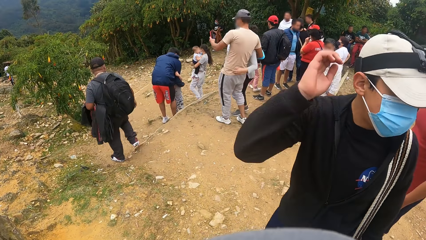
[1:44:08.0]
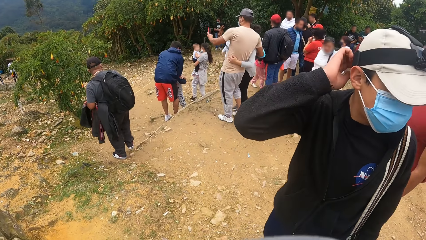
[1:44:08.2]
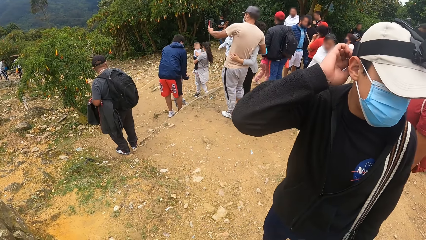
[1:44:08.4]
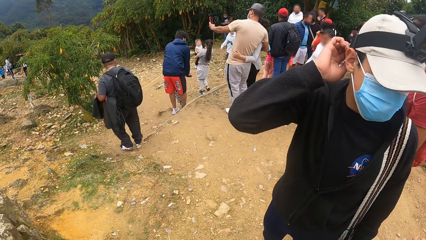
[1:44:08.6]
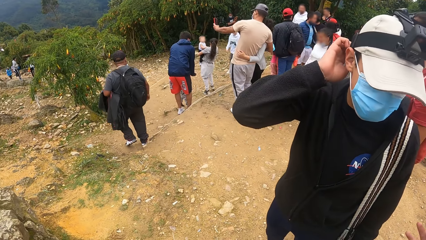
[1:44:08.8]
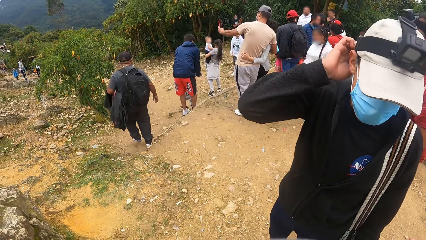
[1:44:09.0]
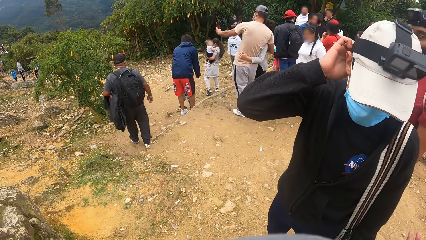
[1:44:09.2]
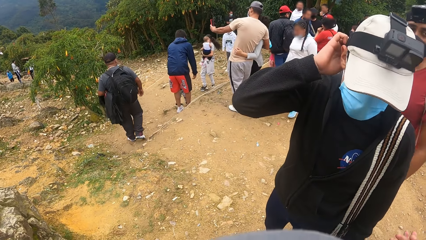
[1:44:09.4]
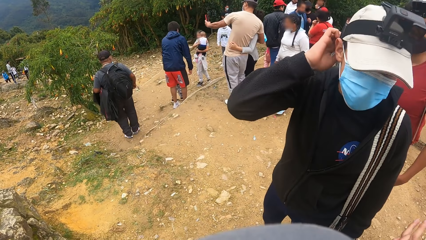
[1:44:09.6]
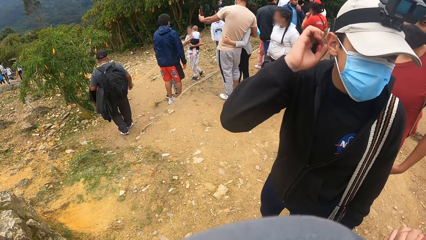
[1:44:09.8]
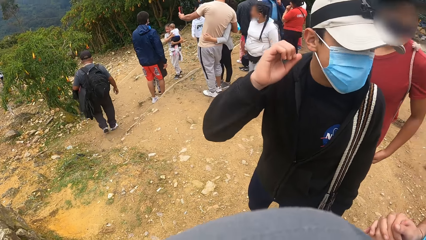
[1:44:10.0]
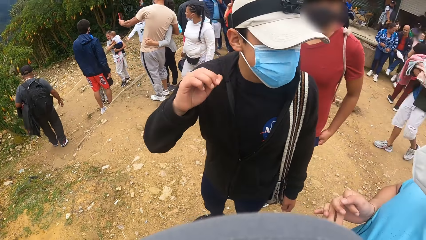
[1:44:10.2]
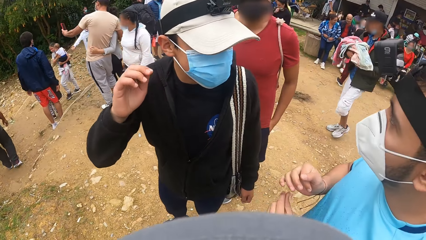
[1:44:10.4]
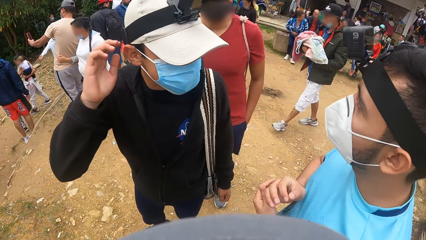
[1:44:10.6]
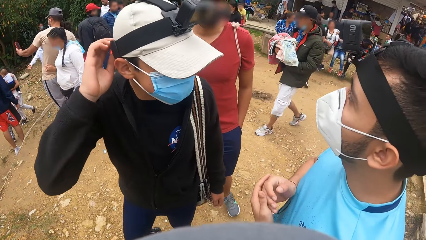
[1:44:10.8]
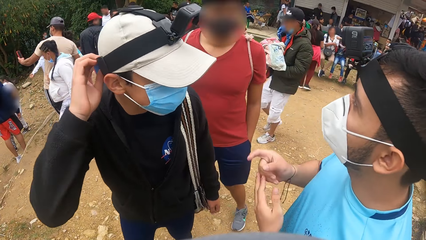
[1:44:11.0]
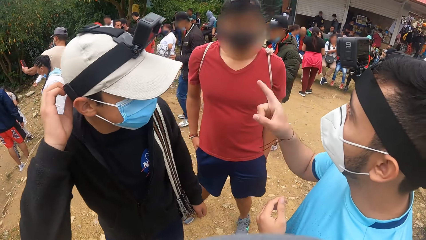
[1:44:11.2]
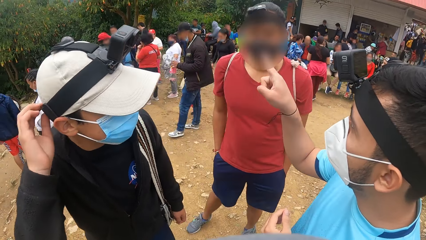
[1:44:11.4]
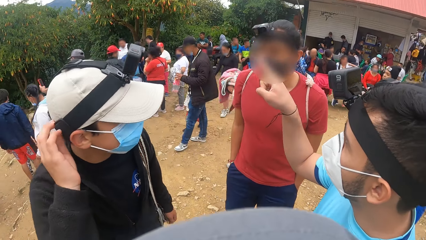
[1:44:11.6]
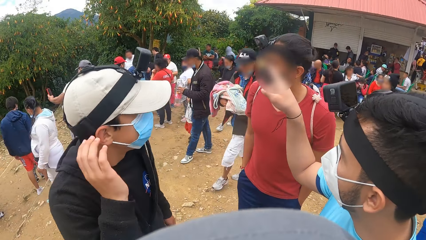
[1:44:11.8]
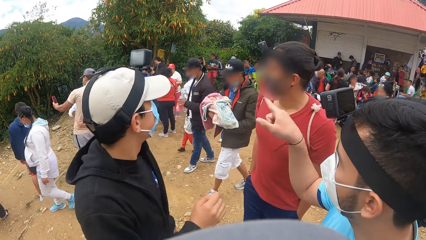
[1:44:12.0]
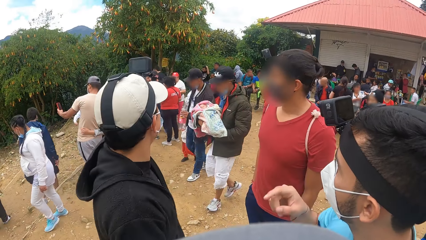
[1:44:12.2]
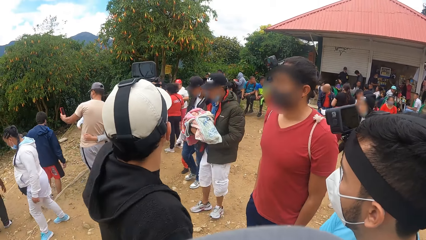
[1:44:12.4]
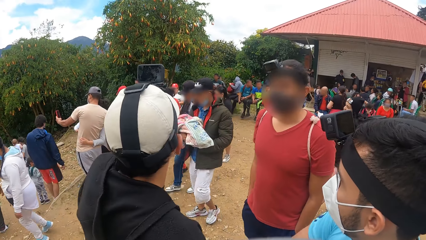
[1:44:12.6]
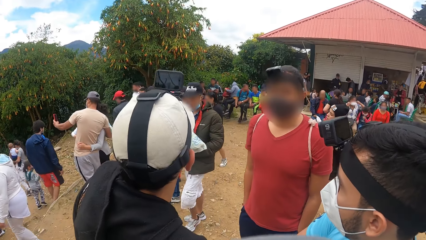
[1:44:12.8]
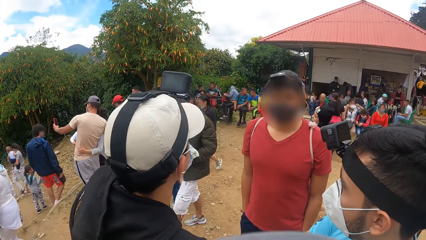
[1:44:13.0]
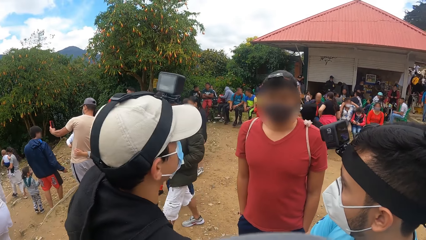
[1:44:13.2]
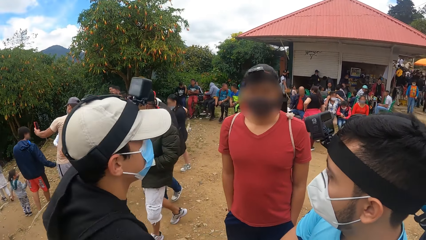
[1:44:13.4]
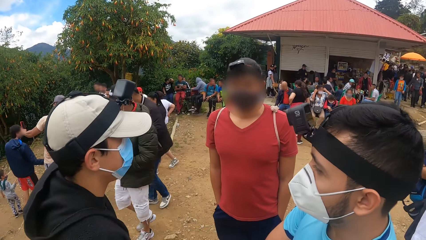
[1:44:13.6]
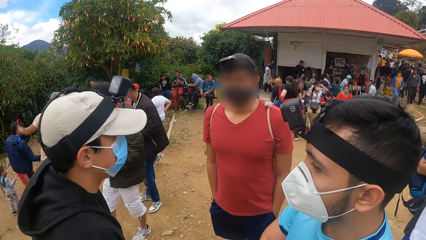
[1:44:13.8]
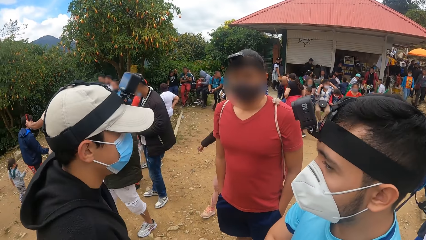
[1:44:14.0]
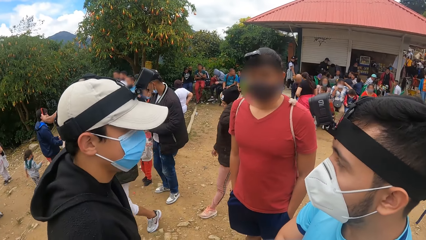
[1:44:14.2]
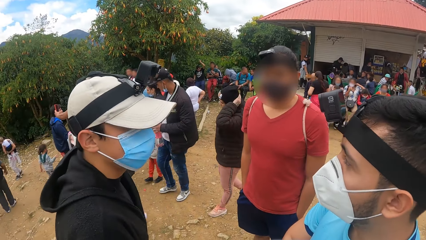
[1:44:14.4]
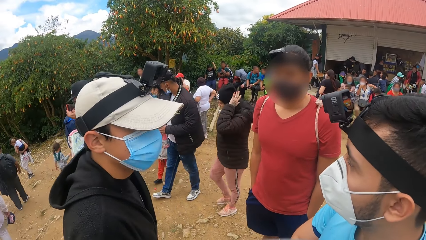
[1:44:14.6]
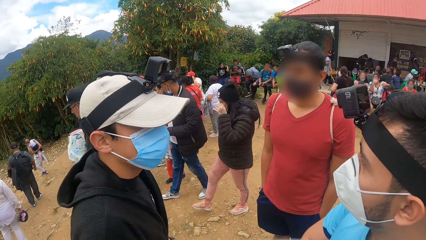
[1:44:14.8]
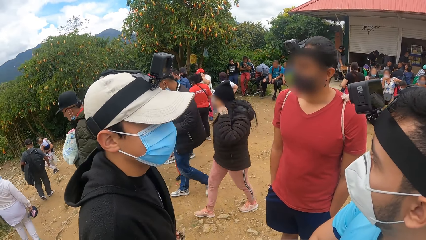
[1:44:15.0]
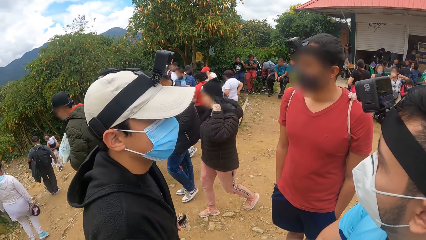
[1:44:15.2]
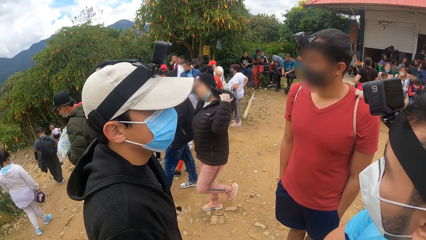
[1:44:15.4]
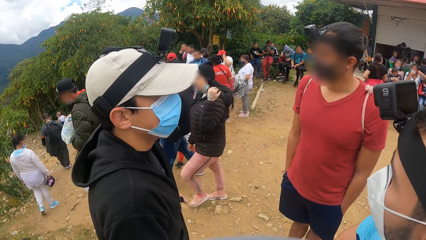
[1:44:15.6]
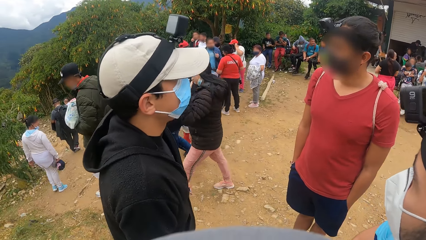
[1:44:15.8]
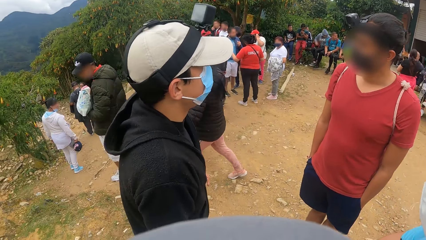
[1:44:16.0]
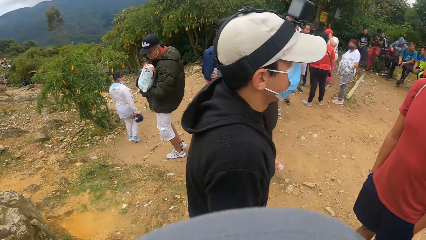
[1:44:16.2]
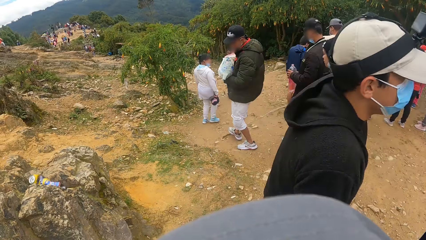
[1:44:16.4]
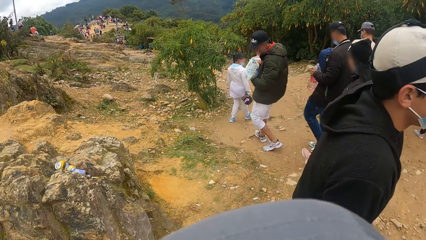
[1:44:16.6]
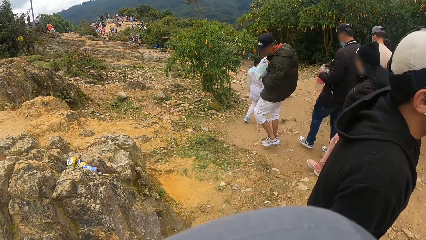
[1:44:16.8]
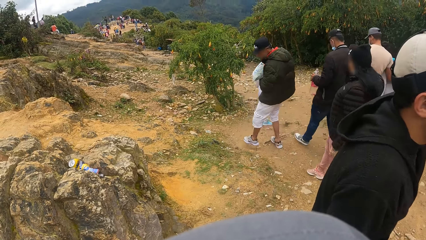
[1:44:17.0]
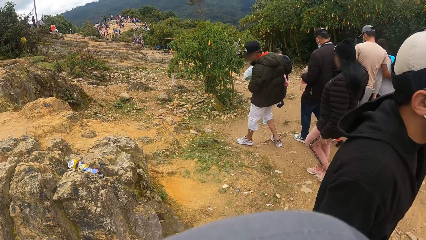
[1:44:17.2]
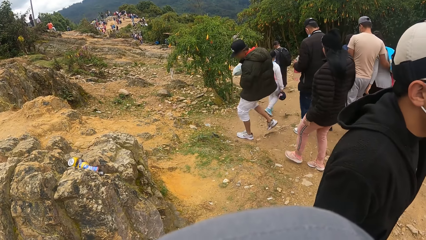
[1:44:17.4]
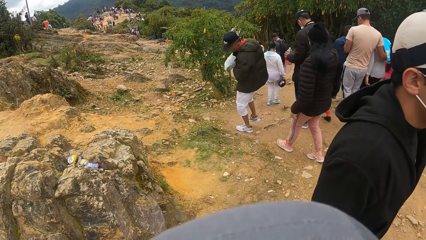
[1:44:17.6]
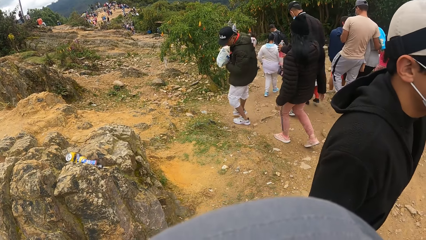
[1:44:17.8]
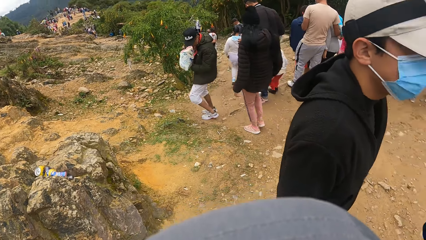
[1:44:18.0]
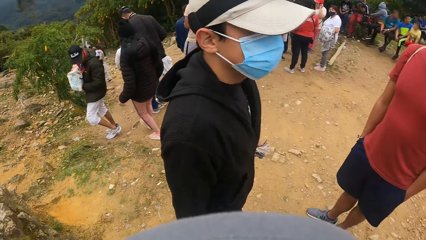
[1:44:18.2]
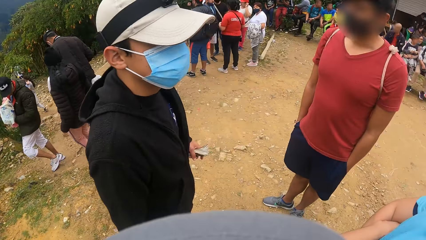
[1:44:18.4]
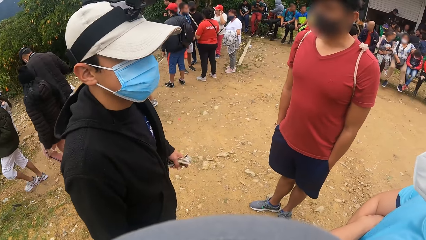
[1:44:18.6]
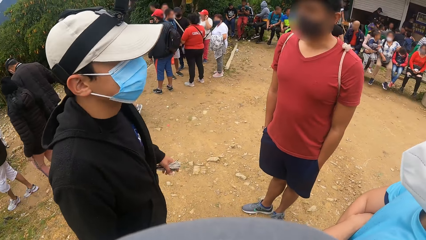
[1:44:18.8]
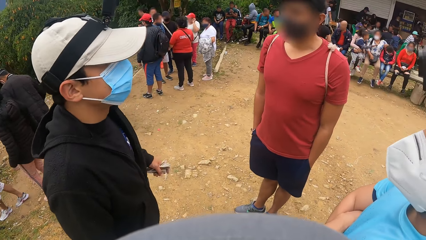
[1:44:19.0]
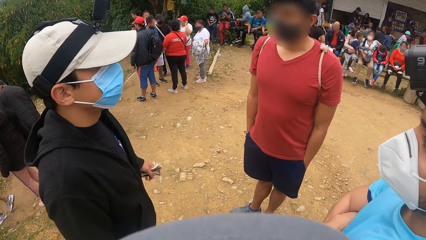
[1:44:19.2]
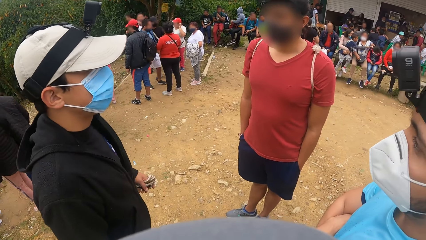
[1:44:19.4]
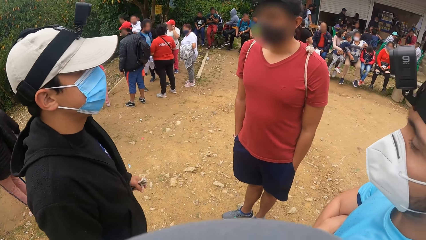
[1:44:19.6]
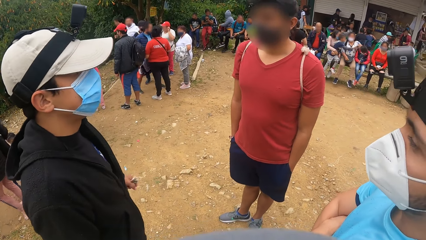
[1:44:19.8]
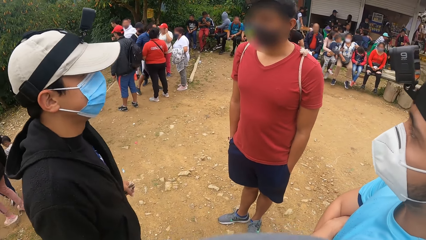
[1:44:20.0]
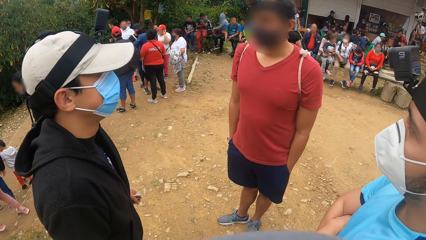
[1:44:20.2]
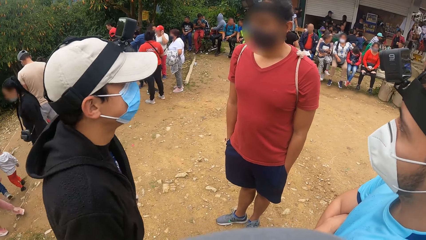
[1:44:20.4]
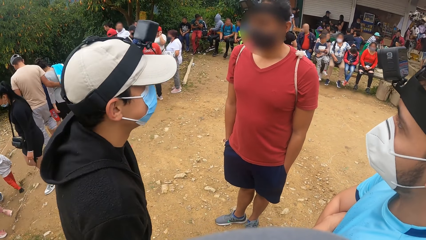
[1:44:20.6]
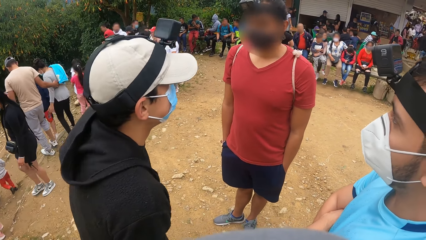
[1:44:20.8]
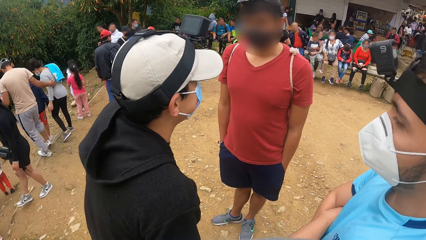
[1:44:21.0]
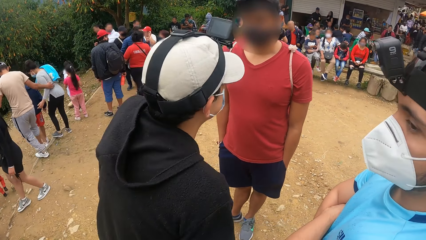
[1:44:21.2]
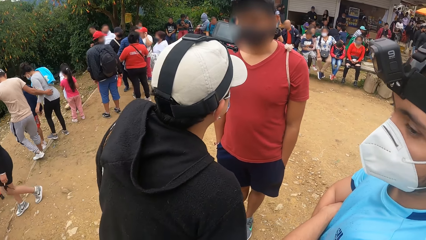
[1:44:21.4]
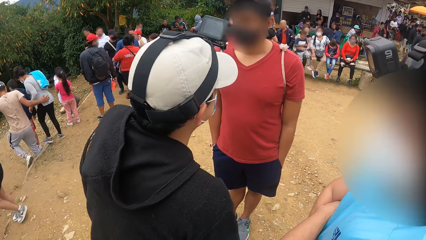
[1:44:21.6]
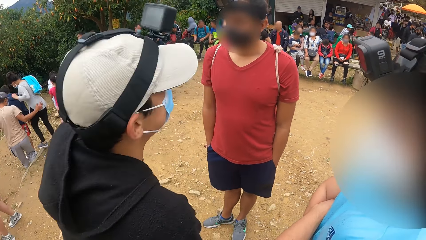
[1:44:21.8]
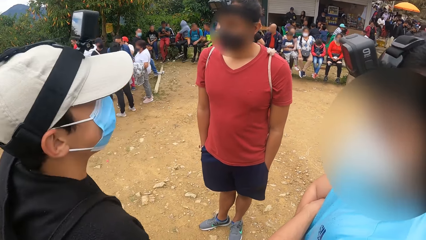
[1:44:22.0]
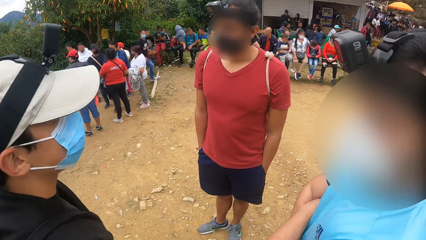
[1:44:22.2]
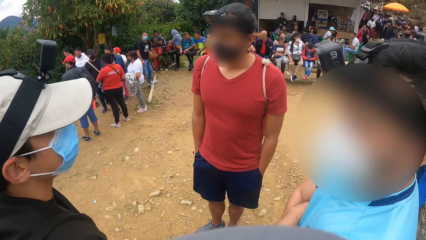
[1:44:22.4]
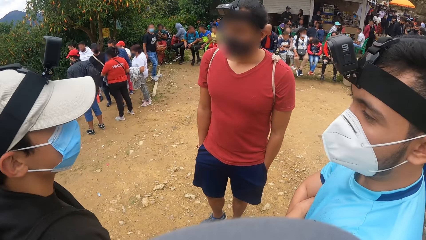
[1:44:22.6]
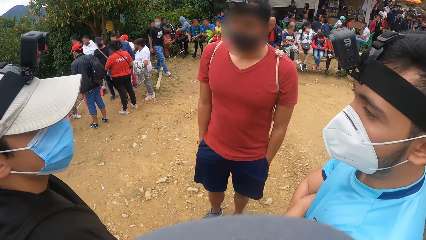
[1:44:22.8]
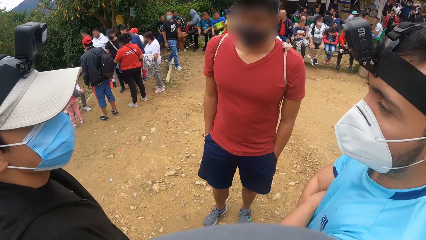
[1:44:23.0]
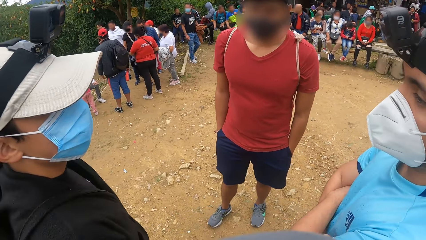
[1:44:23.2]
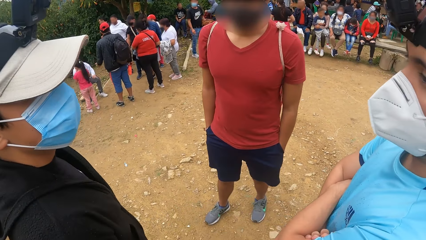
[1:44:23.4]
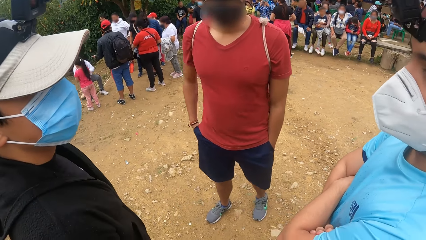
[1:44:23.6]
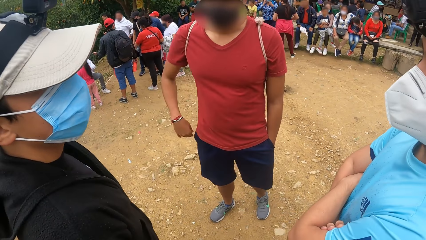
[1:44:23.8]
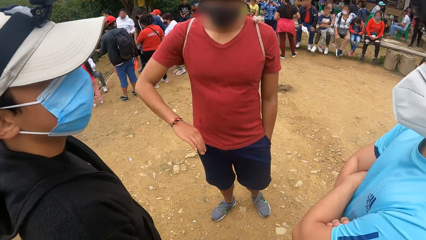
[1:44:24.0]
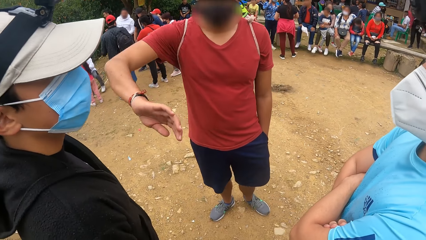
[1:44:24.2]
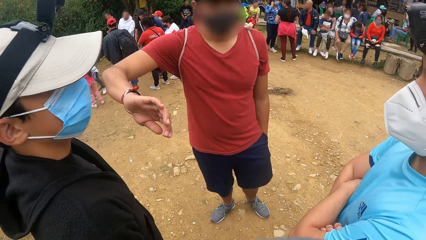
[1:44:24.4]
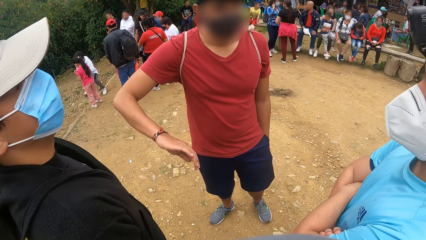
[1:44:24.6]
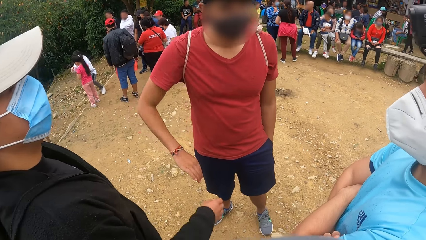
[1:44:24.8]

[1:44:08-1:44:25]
A man interacts with another man and a third man.
